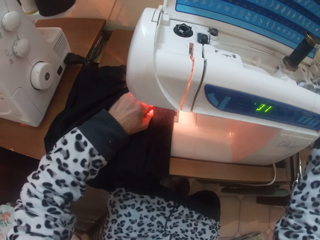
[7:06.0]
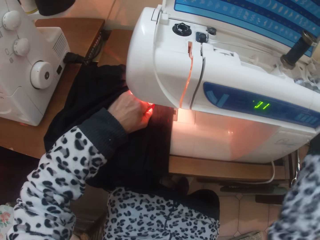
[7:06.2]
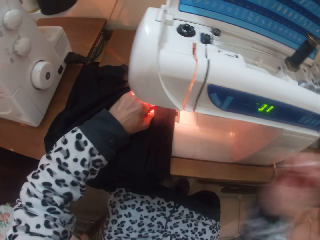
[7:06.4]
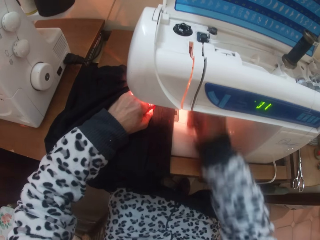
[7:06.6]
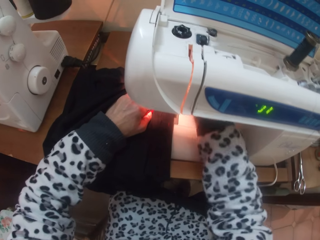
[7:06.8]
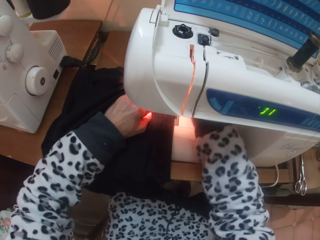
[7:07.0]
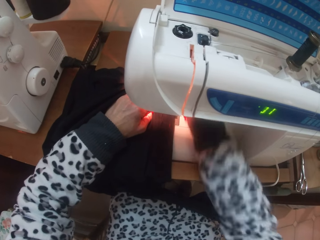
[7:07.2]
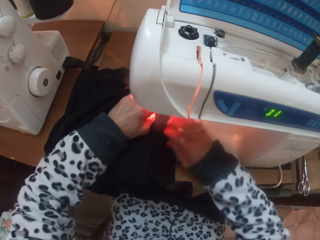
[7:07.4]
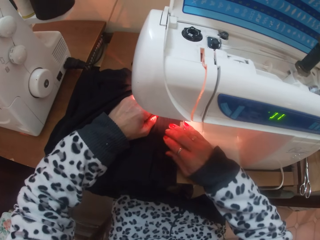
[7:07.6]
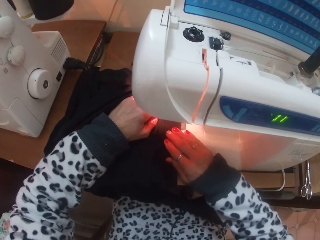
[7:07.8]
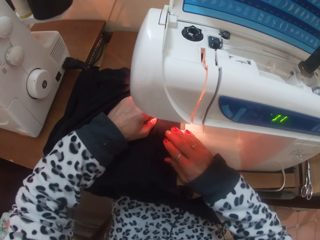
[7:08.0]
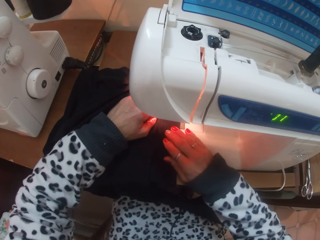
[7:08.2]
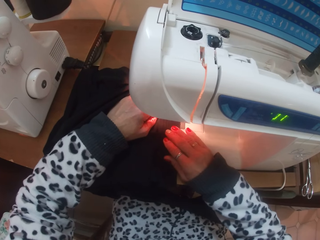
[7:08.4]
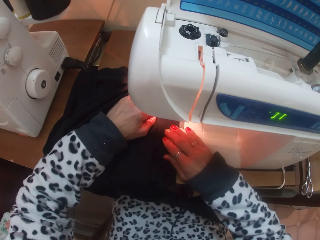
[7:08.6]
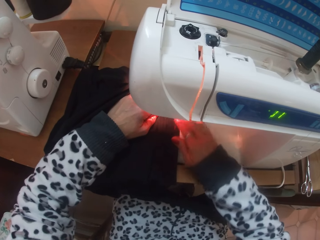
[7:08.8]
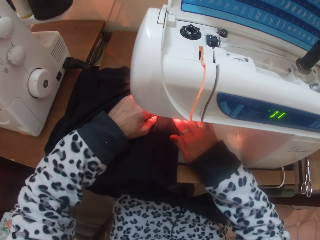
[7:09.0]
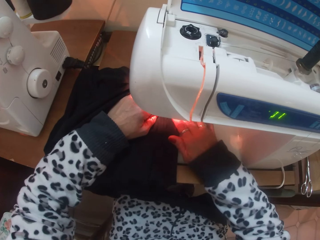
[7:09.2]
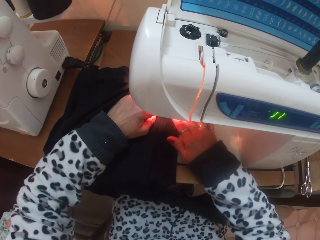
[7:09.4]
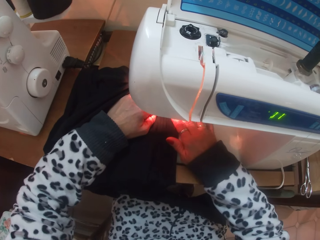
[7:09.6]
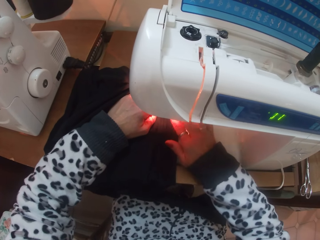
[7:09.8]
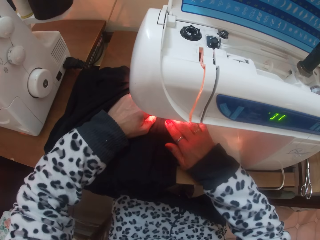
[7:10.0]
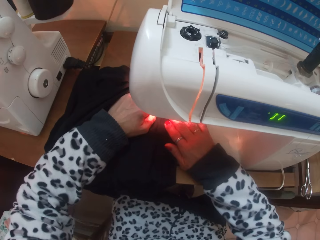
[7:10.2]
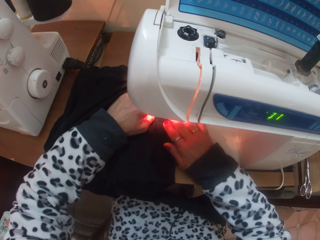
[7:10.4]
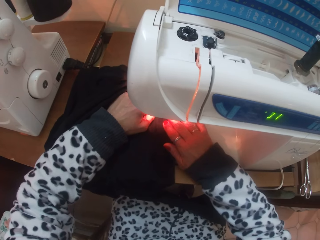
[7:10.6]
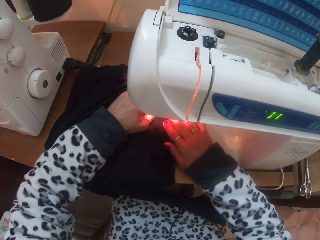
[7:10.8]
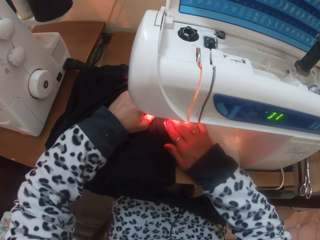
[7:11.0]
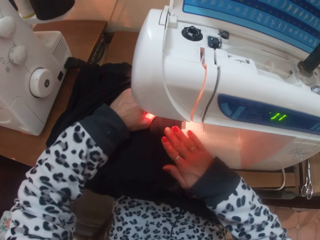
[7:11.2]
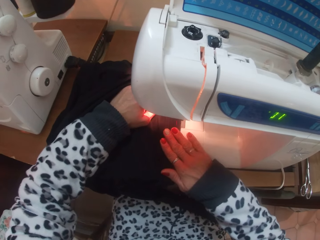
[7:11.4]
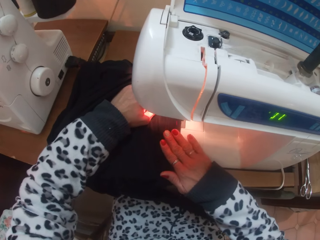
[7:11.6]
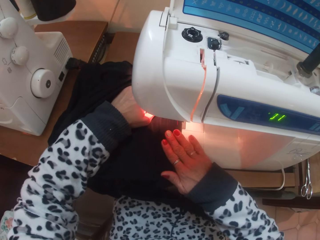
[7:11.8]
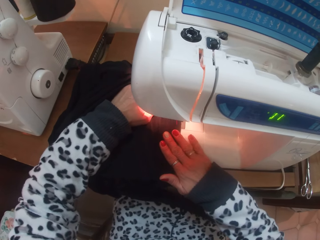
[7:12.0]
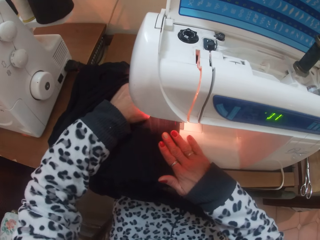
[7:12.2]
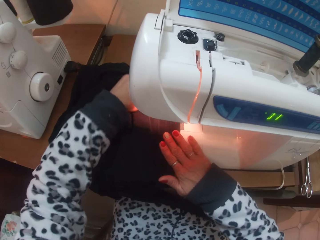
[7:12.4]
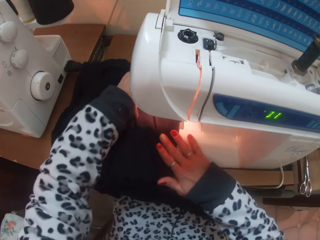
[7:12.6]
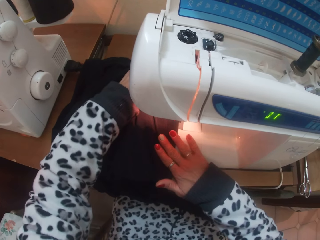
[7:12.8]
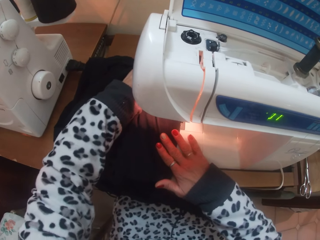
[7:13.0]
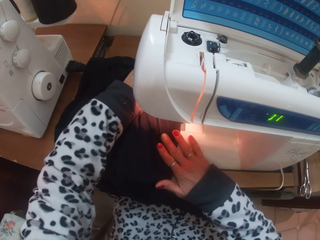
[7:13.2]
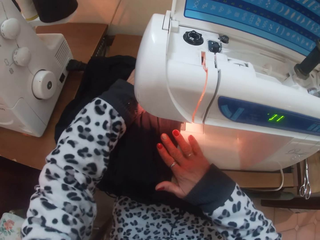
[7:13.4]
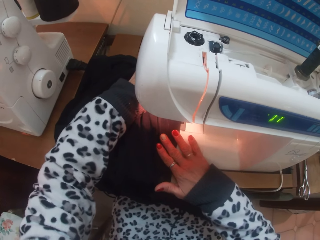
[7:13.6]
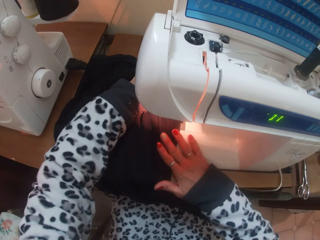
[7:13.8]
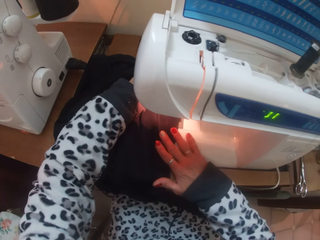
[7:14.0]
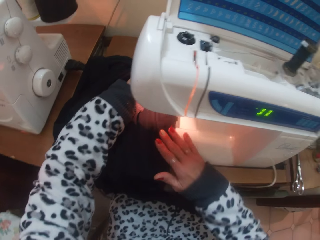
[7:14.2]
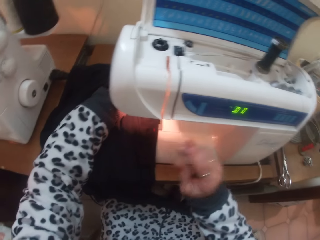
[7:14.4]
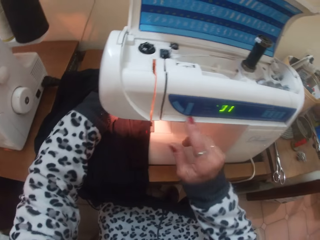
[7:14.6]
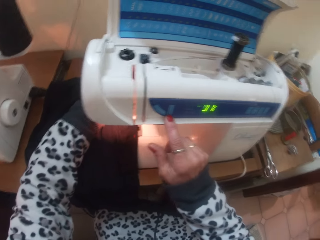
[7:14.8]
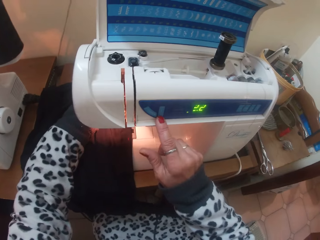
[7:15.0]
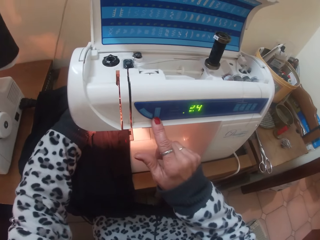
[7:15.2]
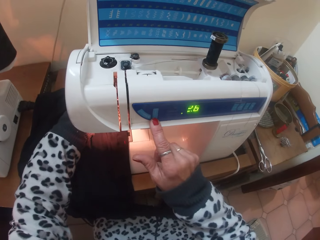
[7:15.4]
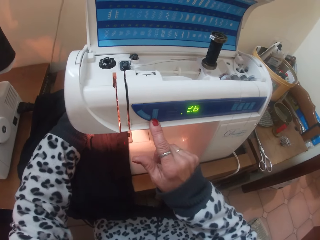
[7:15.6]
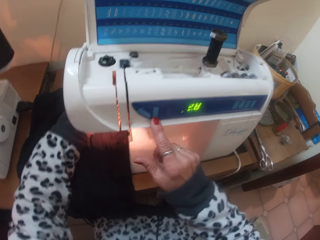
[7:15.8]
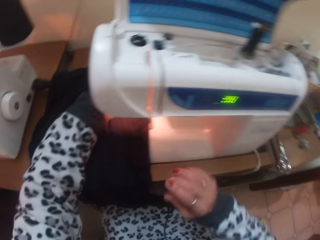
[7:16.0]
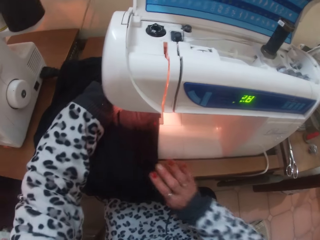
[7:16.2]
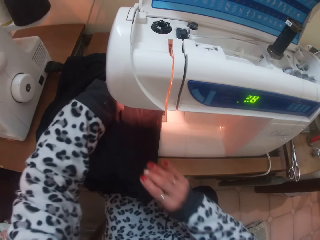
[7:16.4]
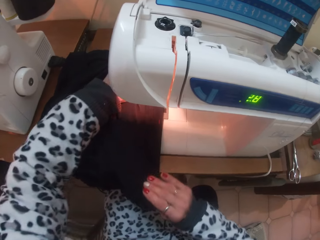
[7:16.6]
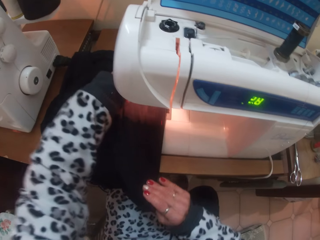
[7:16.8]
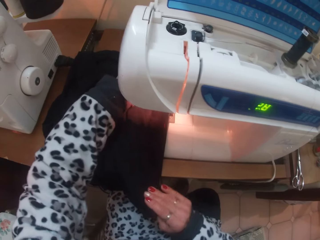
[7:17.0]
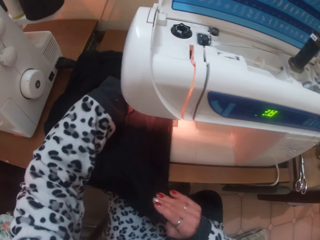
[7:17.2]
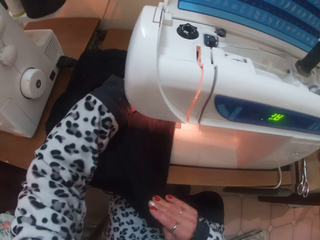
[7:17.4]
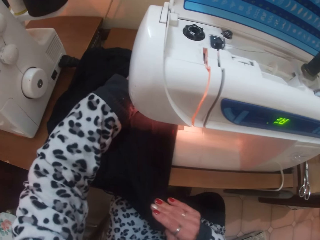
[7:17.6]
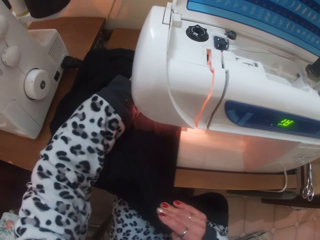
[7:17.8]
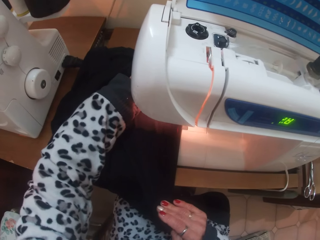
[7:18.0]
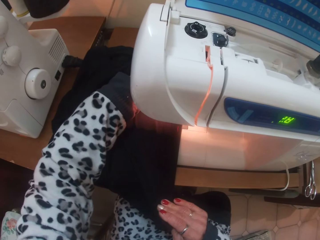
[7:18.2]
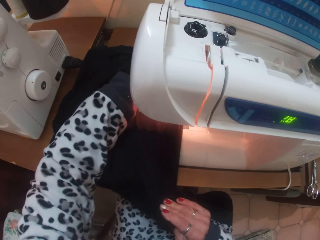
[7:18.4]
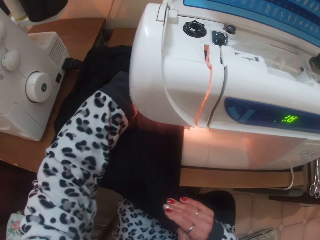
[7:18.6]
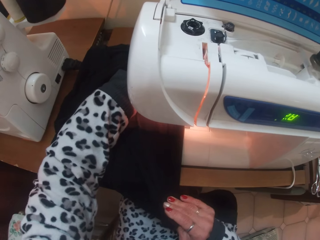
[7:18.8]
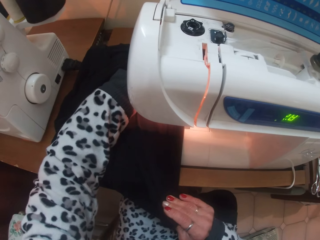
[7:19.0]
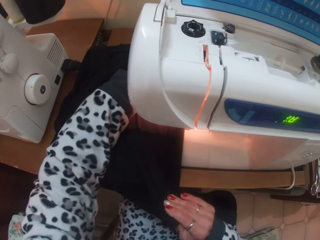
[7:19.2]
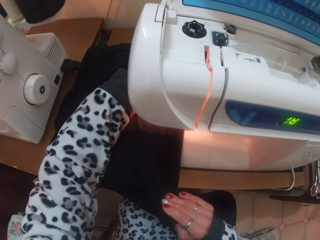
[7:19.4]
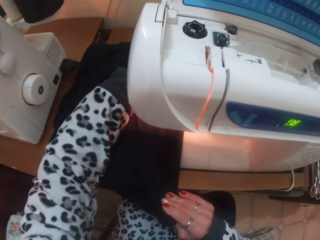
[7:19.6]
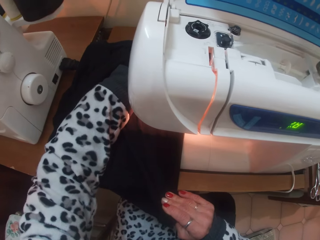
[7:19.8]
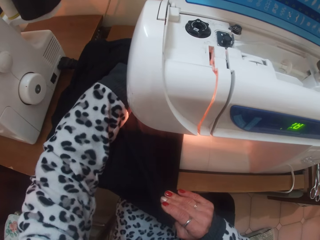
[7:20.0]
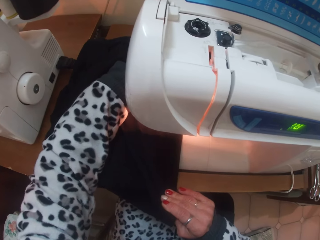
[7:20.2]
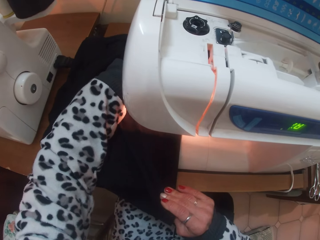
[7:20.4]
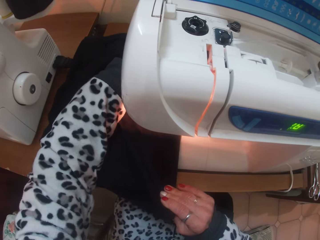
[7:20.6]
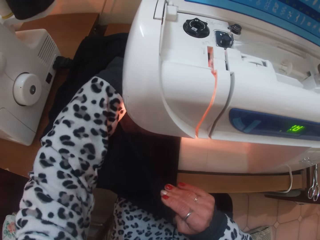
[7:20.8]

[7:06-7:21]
The camera wearer touches something. She drops down the presser foot lever of the sewing machine with her right hand. She sews the cloth with the sewing machine. She touches the sewing machine. She punches a button on the sewing machine with her right hand. She touches the cloth. She sews the cloth with the sewing machine.

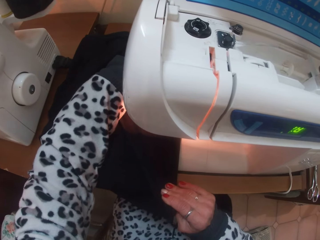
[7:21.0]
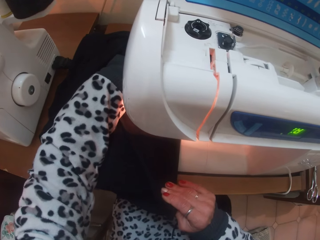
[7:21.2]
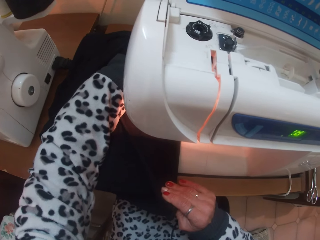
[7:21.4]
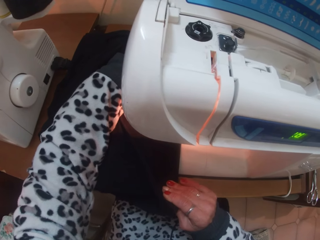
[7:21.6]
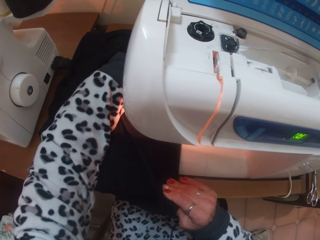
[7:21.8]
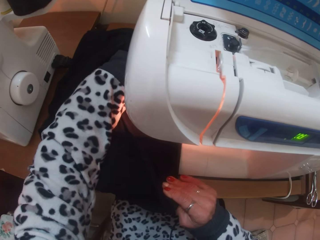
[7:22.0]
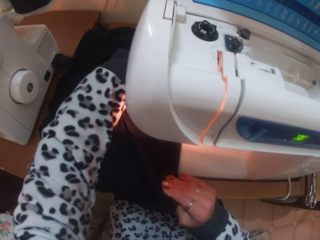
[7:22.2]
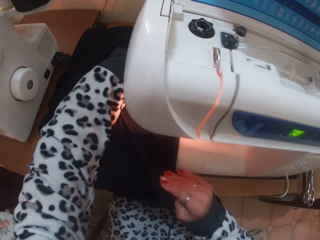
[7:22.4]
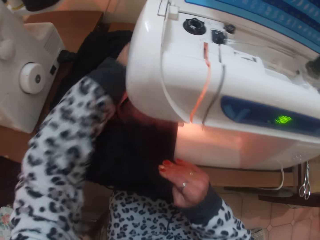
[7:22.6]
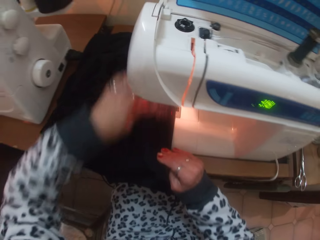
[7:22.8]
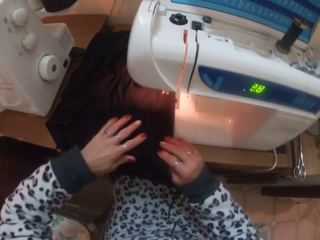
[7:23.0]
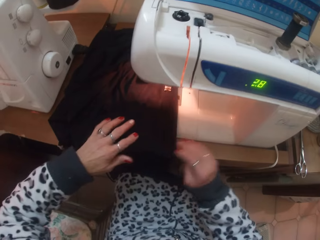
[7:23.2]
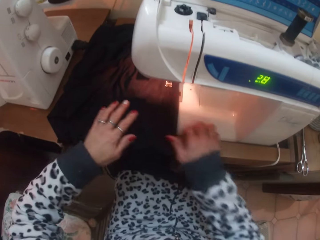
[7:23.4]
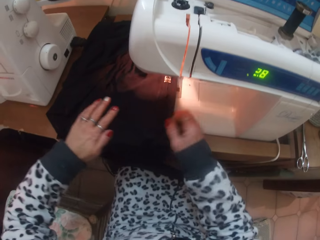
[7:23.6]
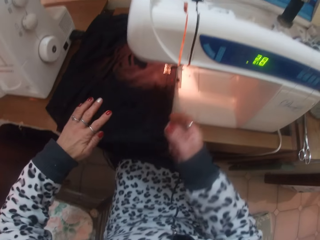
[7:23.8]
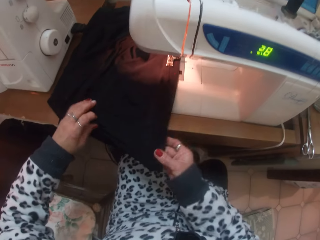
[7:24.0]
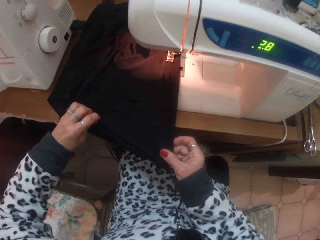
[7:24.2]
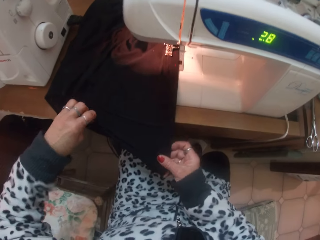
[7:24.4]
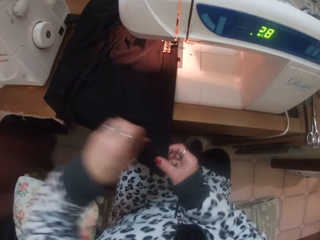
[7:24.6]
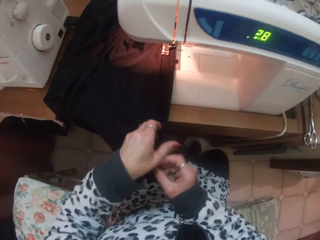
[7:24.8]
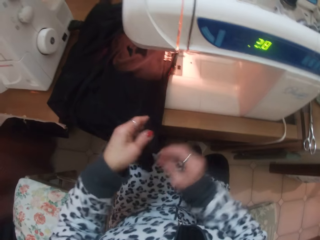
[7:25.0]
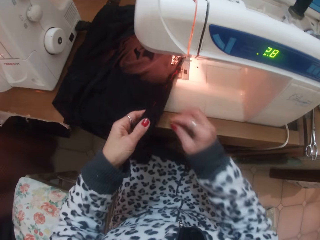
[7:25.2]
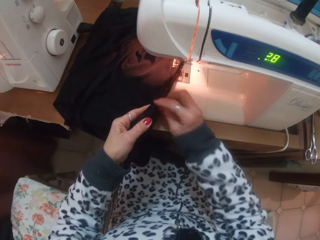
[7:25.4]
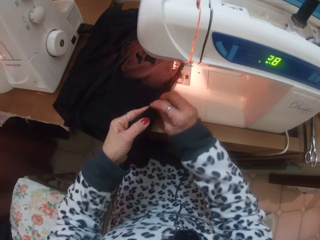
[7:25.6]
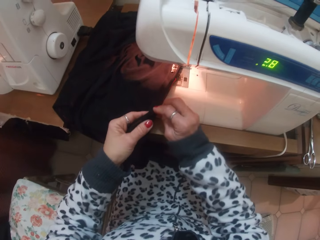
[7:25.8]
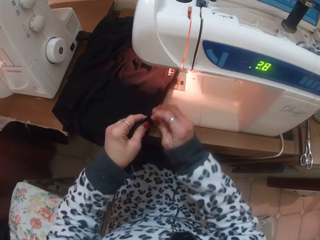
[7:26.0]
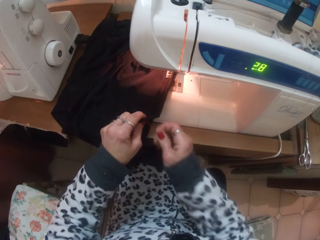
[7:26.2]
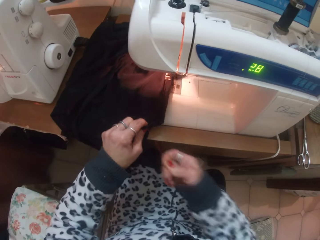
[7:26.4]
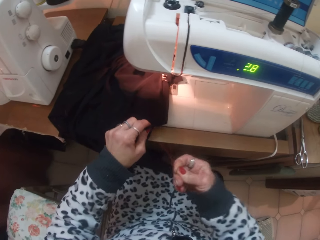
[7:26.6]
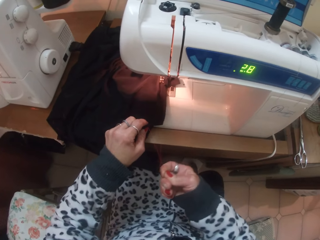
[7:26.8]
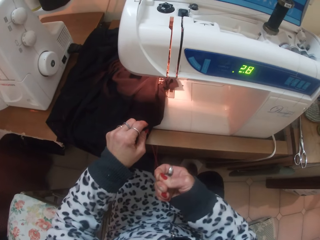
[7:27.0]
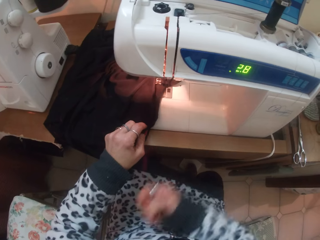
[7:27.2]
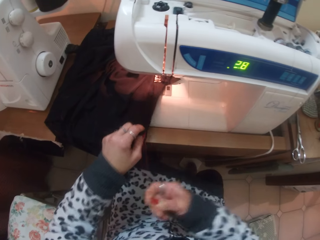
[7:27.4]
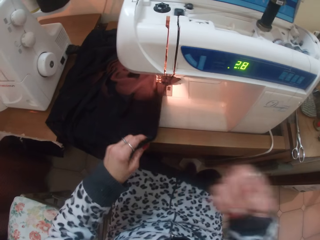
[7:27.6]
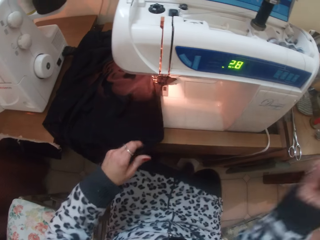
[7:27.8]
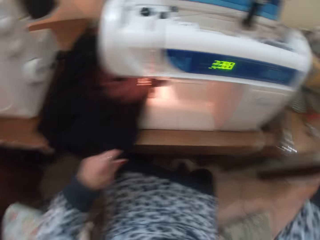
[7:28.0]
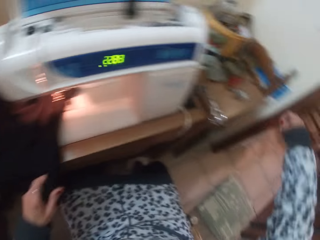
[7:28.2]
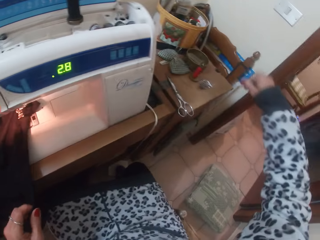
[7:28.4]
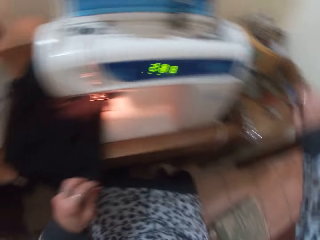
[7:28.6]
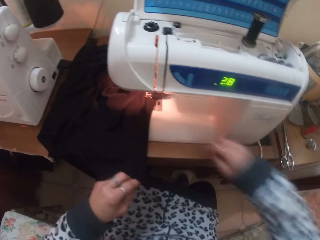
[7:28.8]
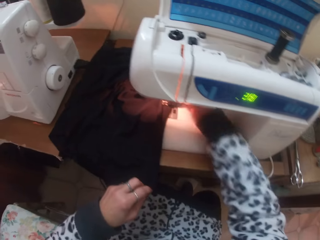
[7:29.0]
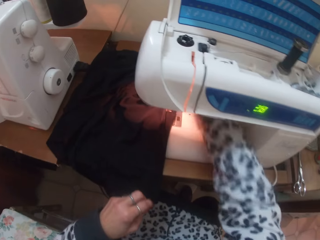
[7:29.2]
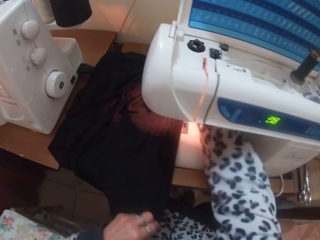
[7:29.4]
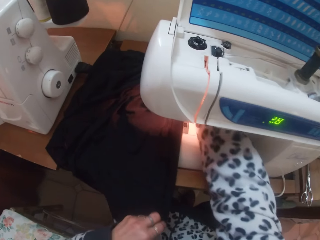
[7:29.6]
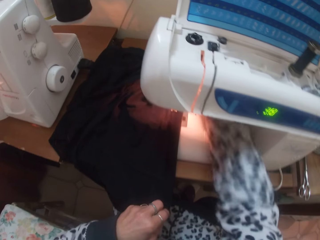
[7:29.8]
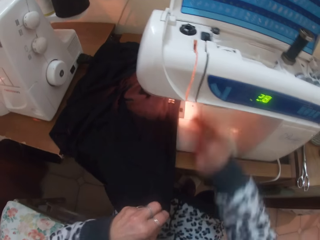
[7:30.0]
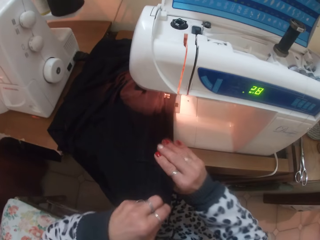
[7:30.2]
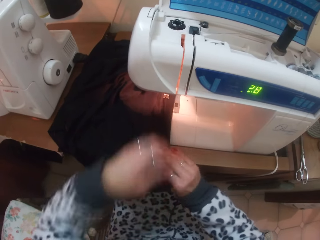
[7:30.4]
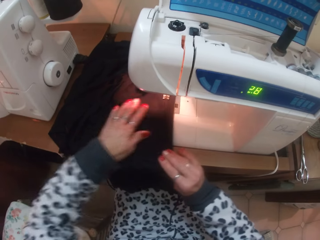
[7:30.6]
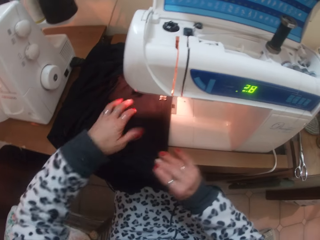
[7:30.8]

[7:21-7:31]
The camera wearer straightens the cloth. She pulls out thread from the cloth with her right hand. She drops the thread in her right hand. She touches something. She touches the cloth. She adjusts the cloth under the presser foot with her hands.
